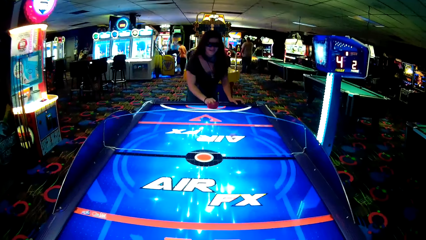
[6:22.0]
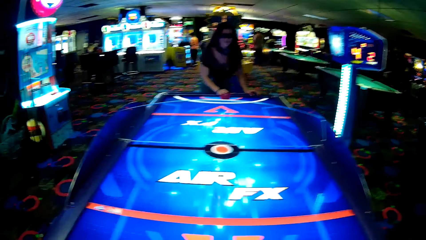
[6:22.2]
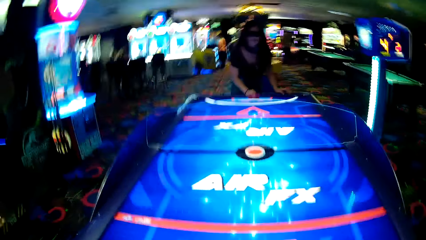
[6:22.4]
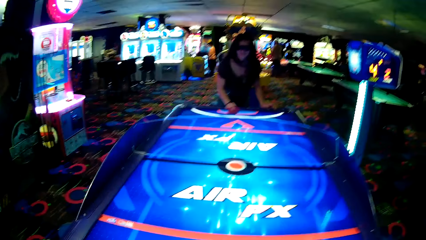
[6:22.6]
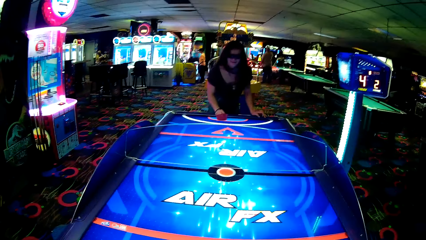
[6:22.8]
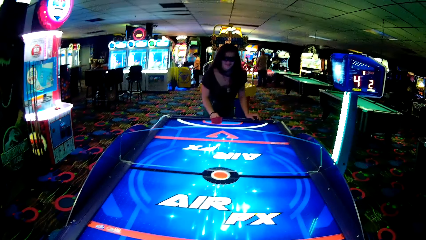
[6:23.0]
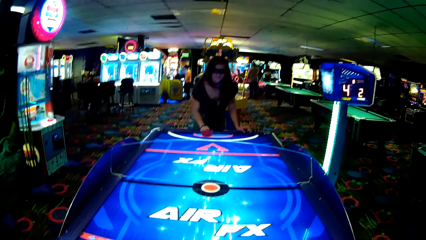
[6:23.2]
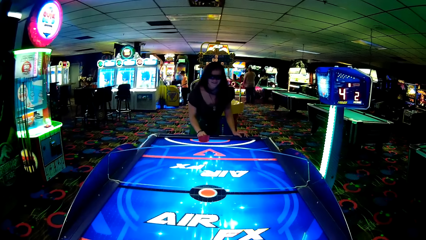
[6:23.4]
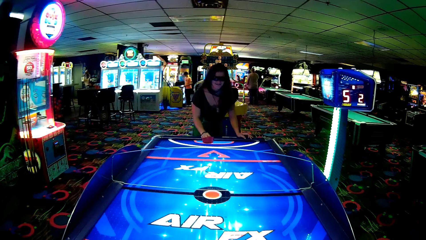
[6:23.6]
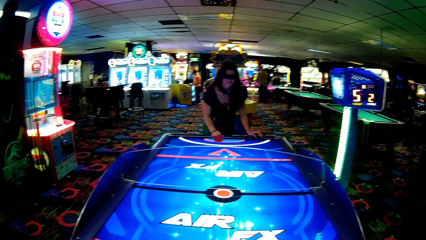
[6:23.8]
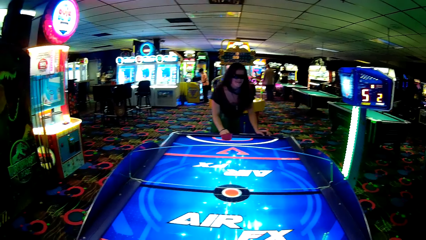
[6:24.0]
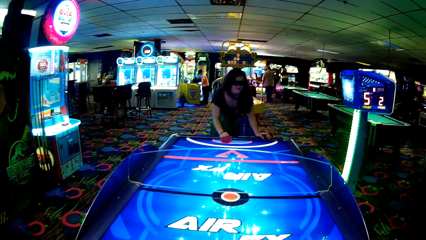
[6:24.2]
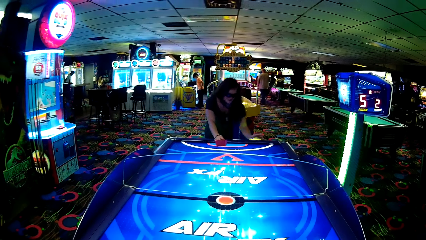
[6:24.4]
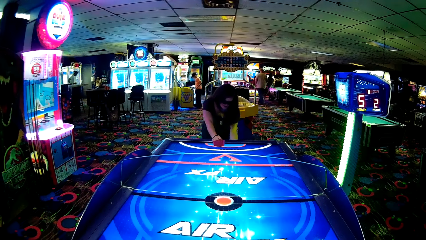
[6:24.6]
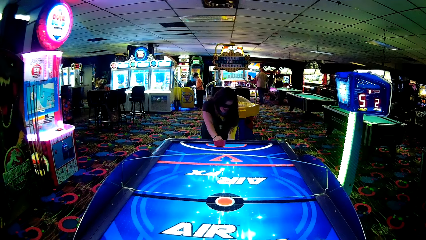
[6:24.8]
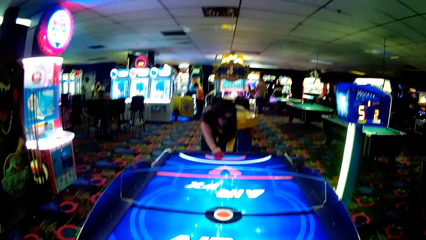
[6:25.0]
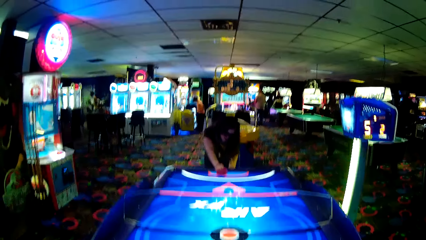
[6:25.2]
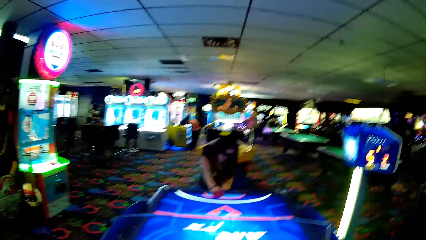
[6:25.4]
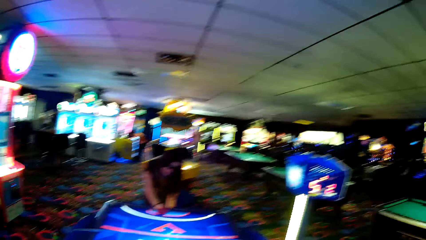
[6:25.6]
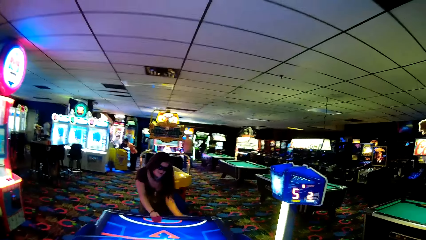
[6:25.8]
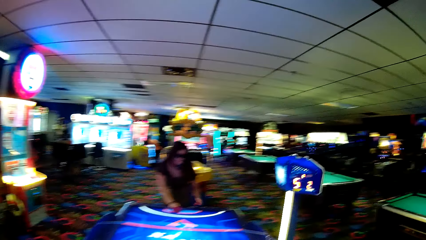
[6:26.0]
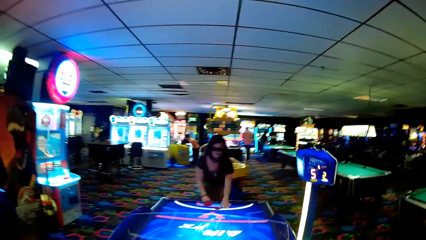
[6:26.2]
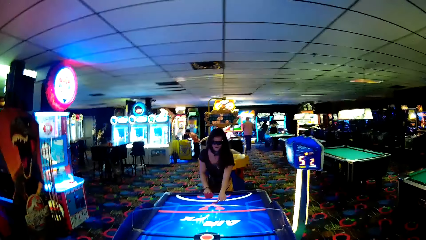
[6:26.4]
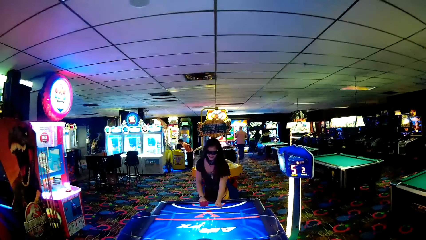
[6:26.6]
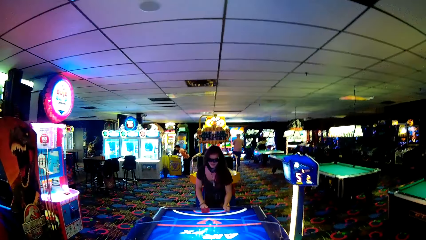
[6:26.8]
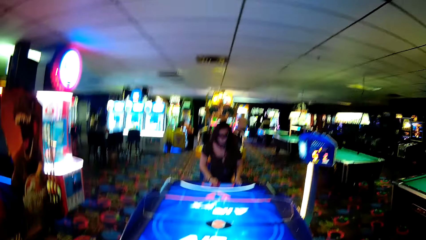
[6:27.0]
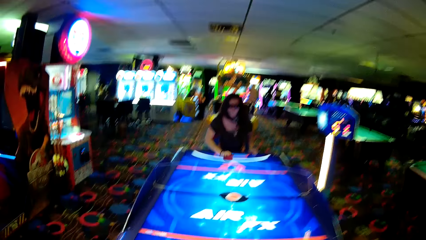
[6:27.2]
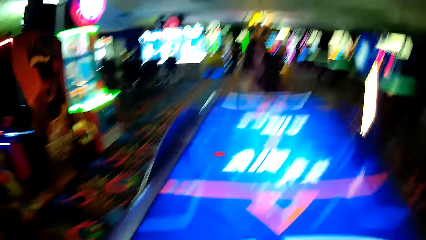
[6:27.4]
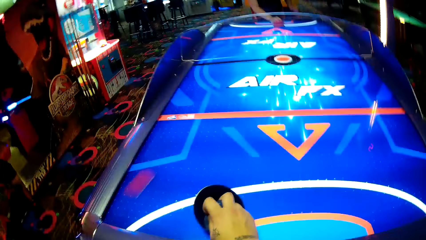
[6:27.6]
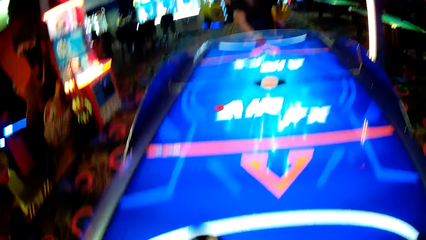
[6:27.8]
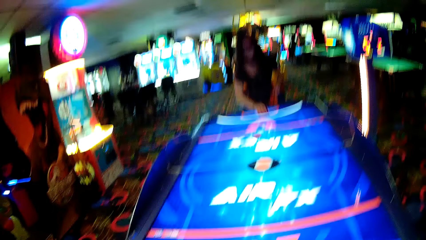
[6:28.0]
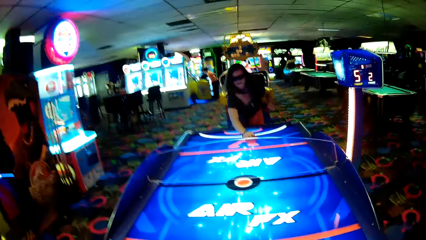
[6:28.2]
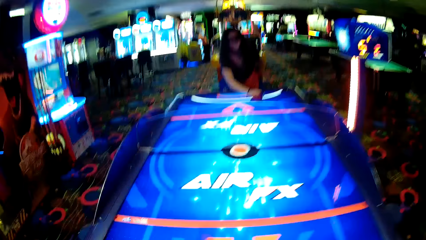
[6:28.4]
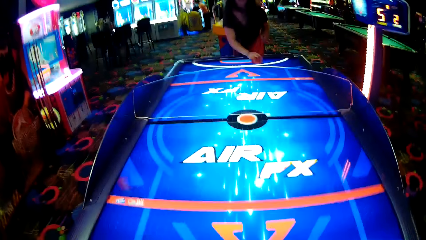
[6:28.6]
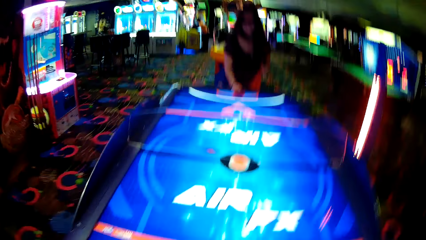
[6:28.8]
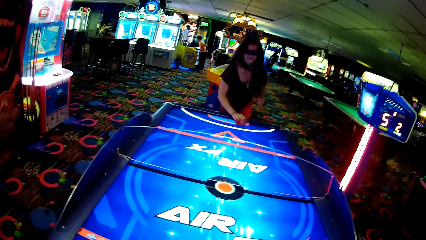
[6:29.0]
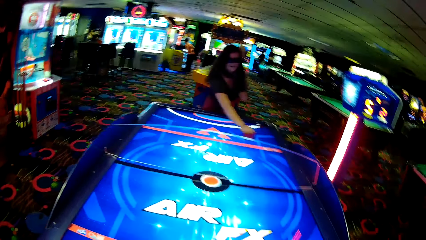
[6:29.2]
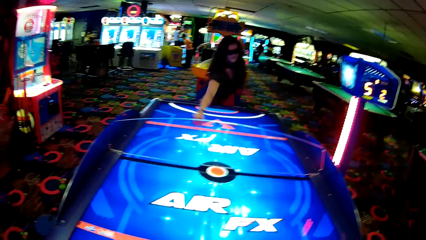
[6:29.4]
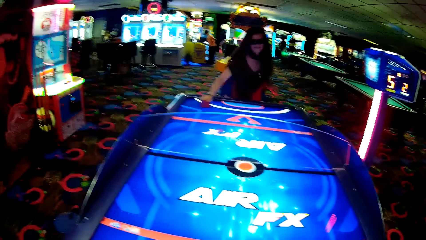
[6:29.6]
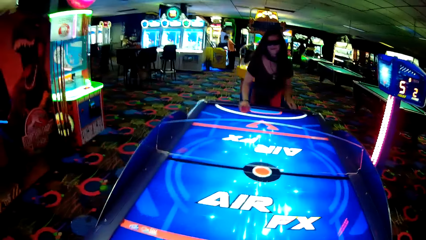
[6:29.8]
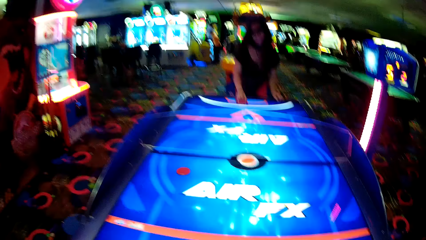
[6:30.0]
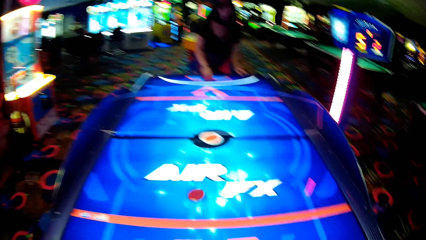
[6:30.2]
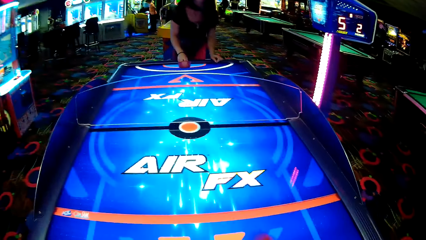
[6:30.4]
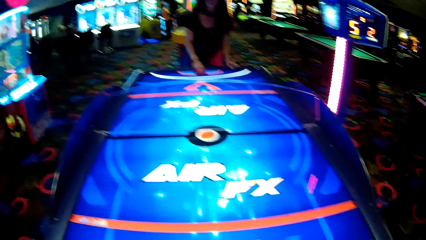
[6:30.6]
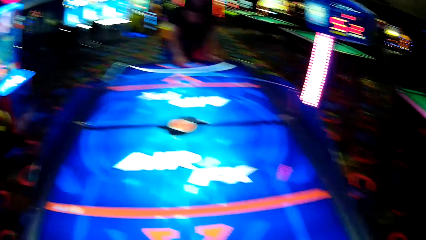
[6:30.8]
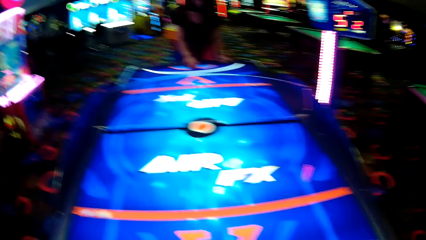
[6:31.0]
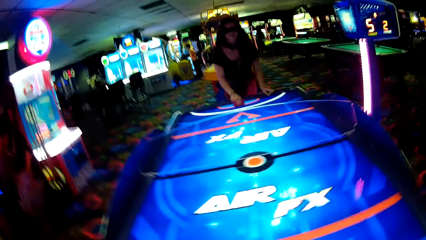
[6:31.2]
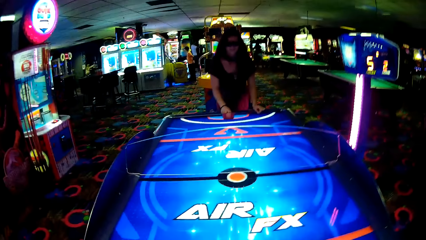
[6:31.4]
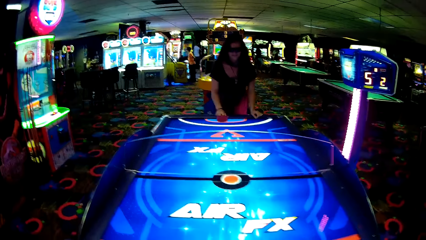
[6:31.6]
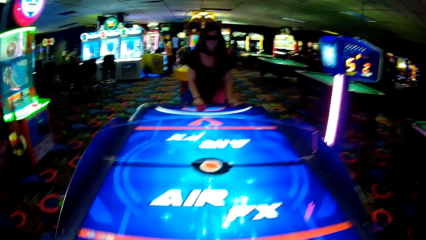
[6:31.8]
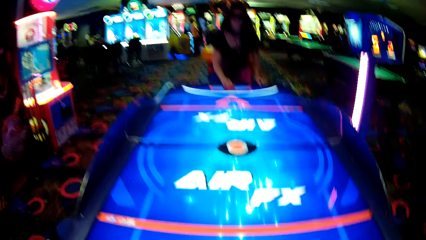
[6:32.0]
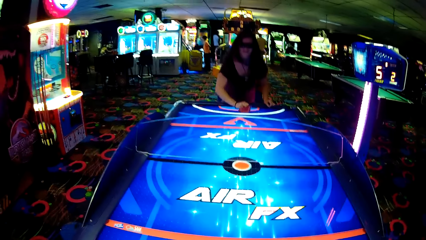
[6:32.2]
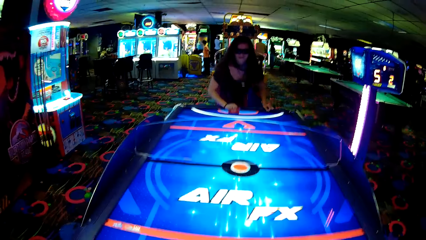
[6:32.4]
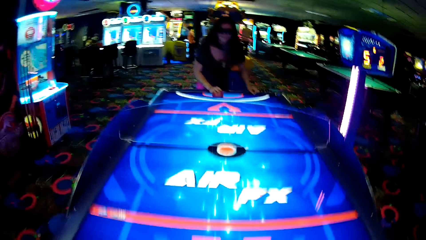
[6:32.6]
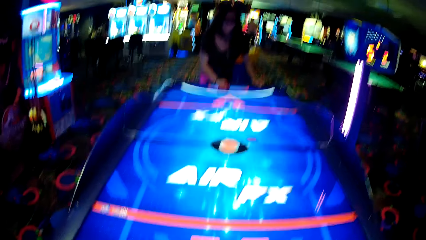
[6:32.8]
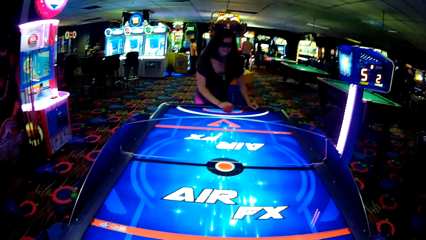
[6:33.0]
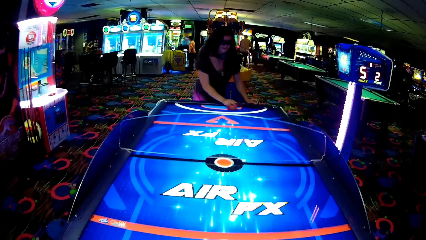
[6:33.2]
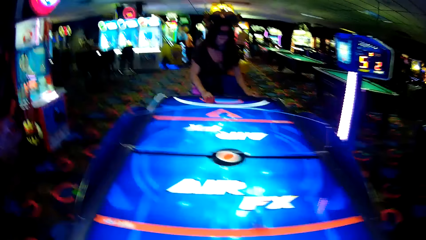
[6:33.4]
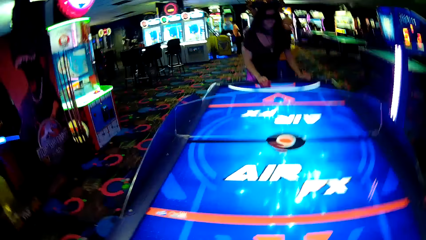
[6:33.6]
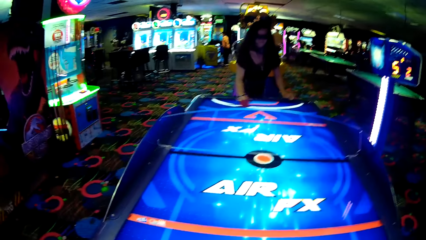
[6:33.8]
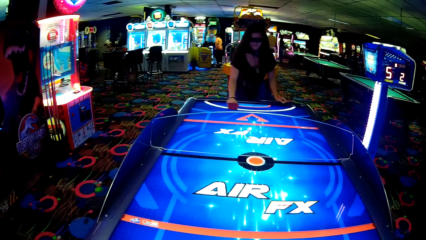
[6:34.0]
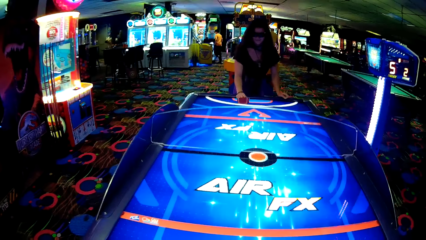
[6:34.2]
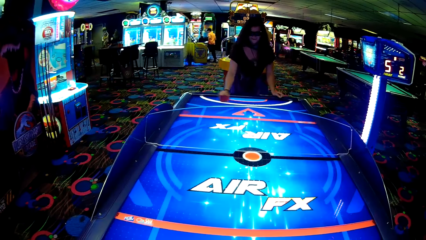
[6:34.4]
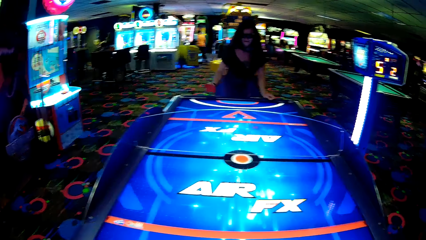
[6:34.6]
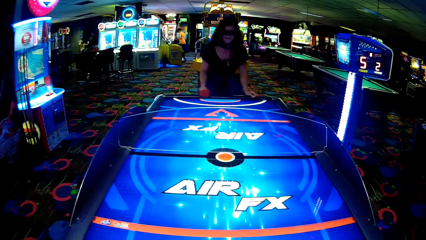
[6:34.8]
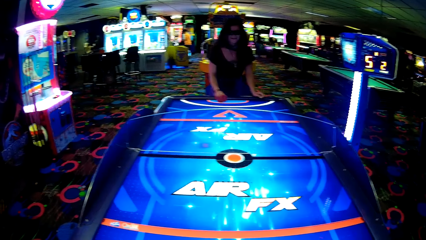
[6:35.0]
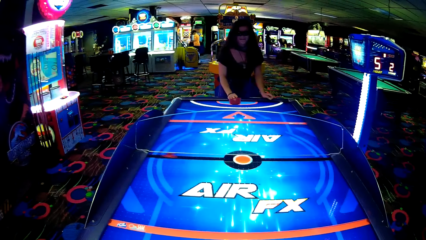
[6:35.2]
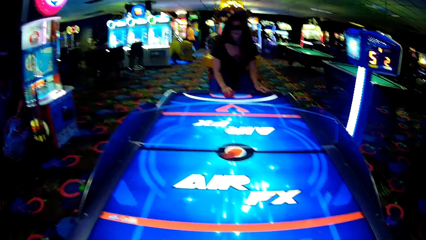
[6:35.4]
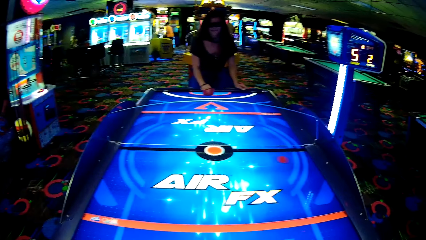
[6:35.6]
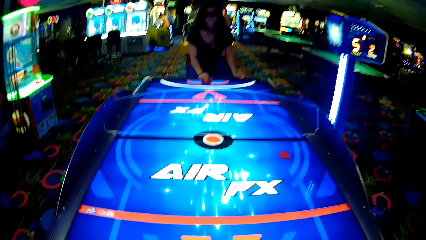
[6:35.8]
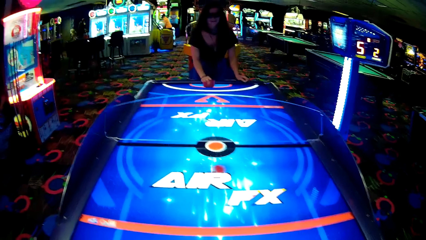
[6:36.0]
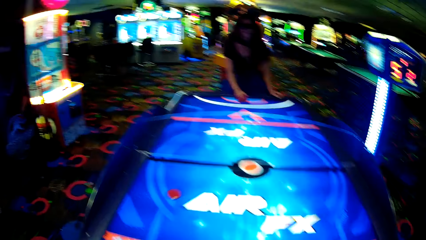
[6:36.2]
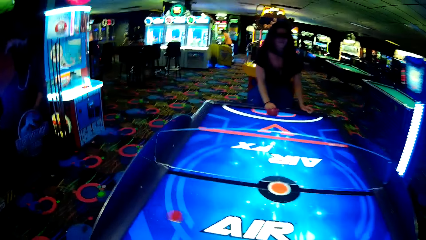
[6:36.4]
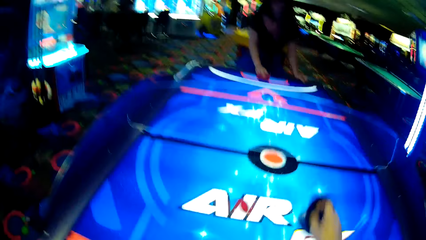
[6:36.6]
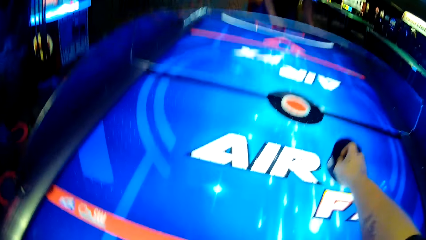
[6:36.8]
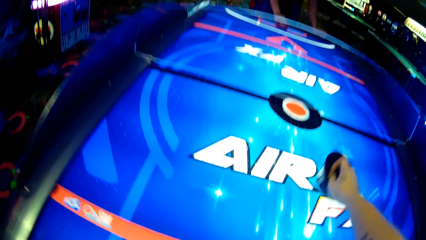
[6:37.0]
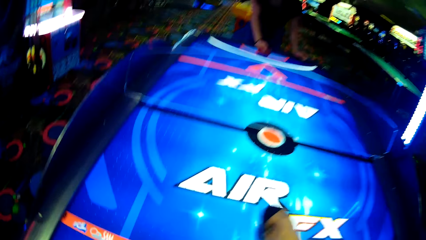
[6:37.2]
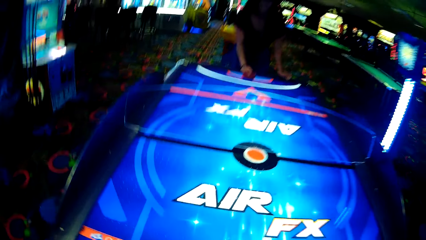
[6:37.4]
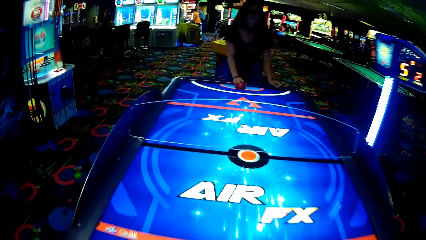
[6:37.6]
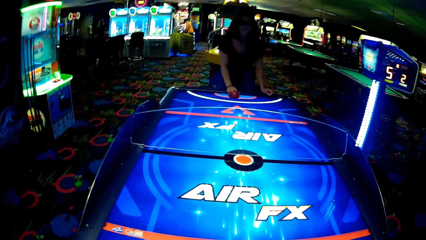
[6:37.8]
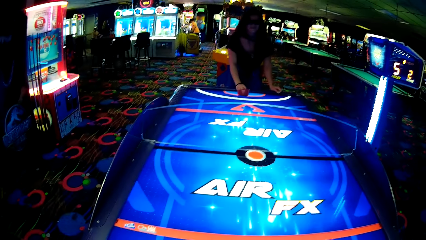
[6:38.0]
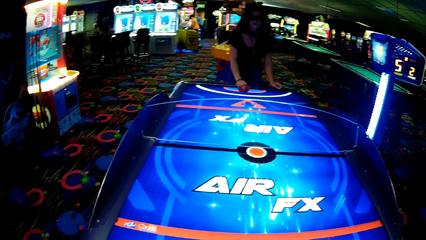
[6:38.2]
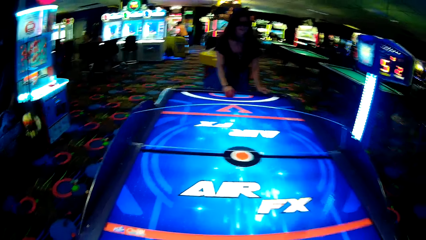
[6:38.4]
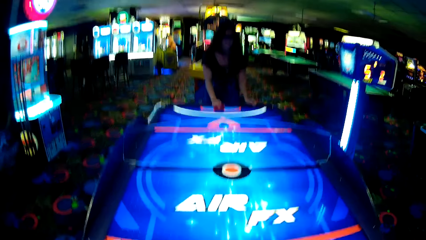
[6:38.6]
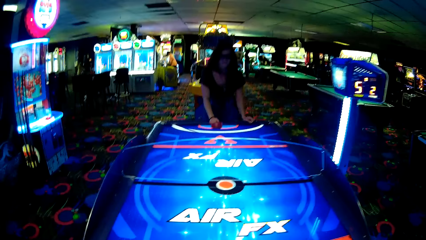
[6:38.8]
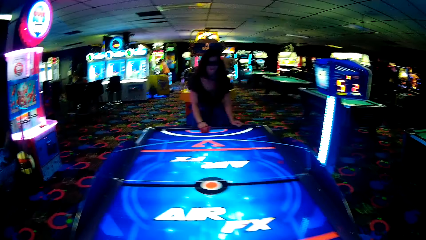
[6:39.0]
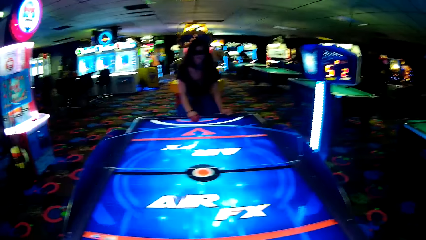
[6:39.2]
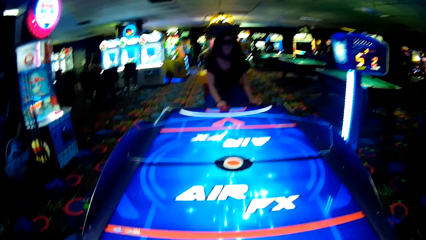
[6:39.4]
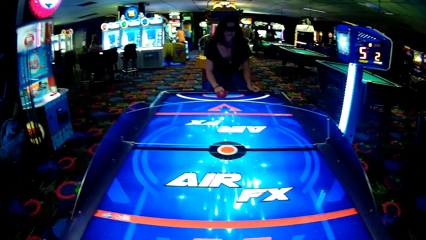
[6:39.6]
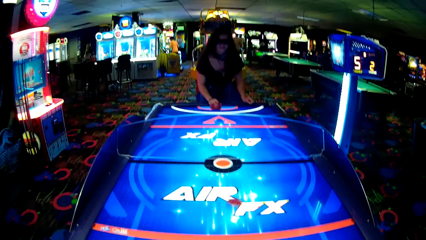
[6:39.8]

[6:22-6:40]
The camera wearer moves something. A woman moves something. The camera wearer looks at the table. The woman bends, puts something on the table and moves something. The camera wearer moves something. The woman moves something. The camera wearer moves something. They strike a puck. The woman moves something. The camera wearer moves something.
